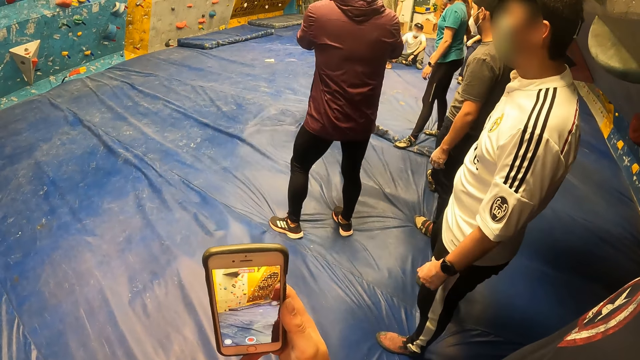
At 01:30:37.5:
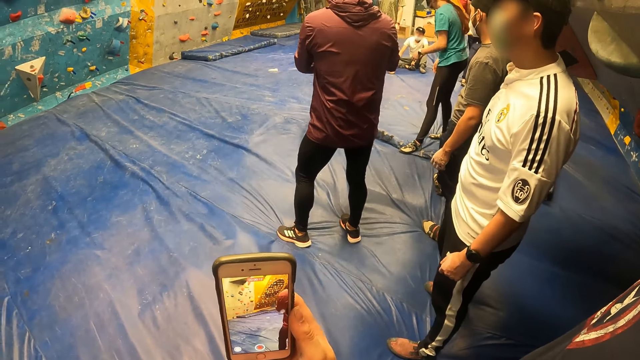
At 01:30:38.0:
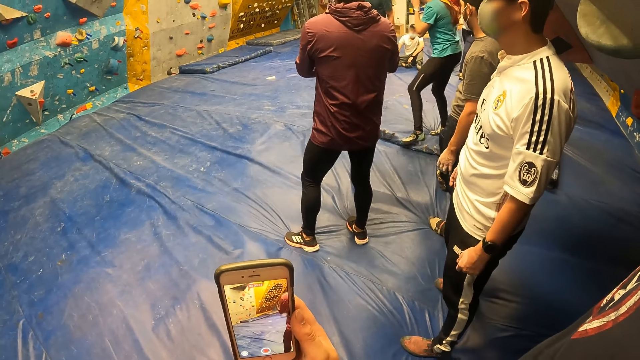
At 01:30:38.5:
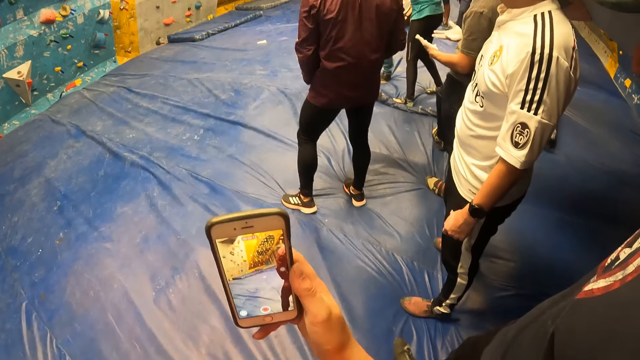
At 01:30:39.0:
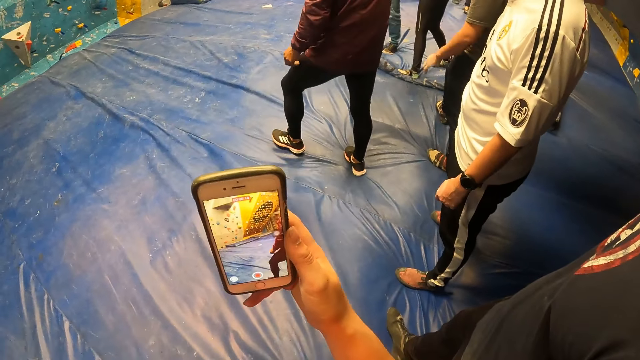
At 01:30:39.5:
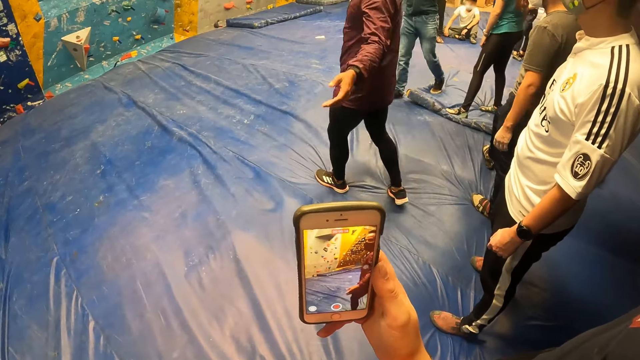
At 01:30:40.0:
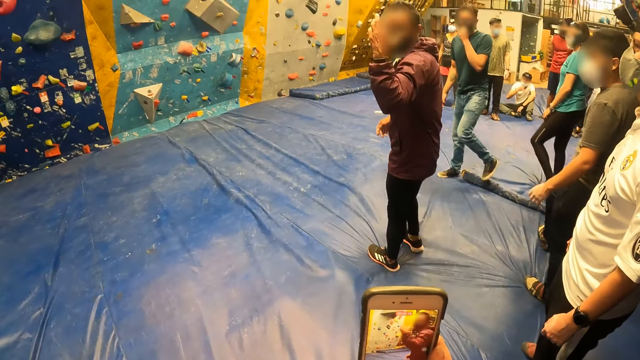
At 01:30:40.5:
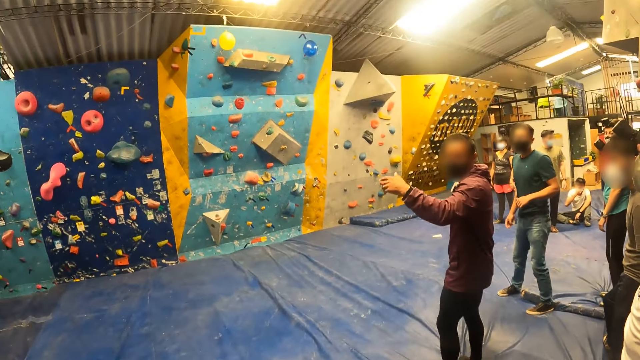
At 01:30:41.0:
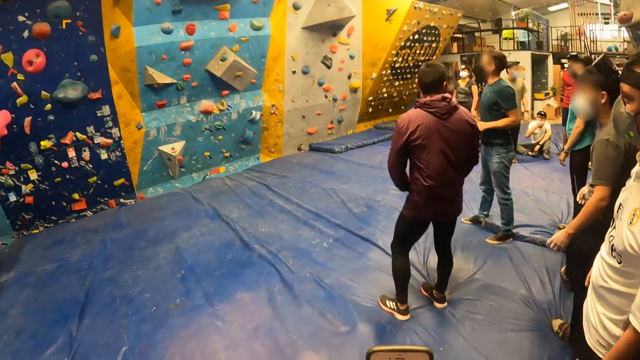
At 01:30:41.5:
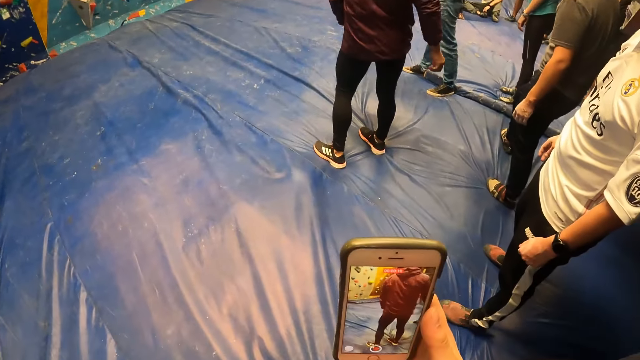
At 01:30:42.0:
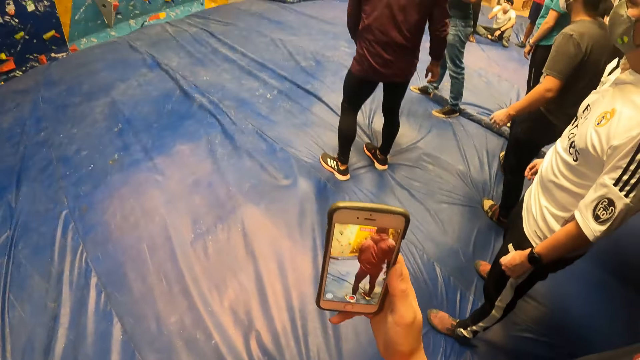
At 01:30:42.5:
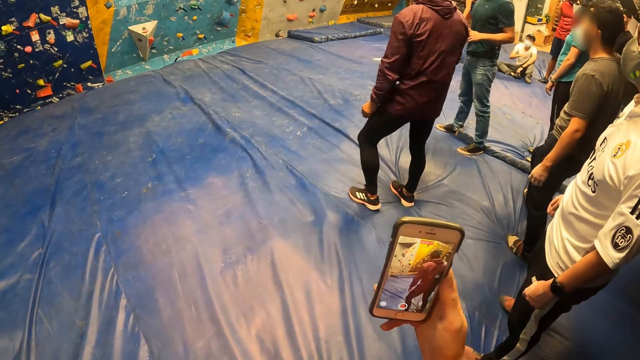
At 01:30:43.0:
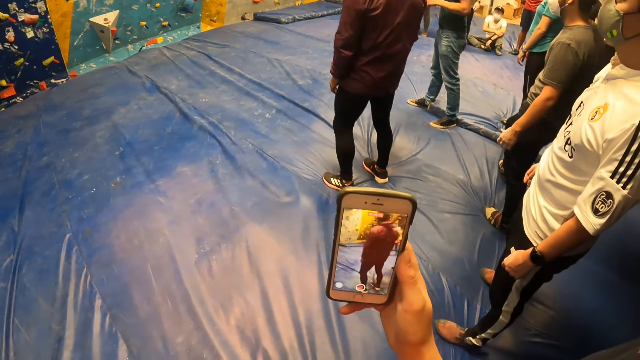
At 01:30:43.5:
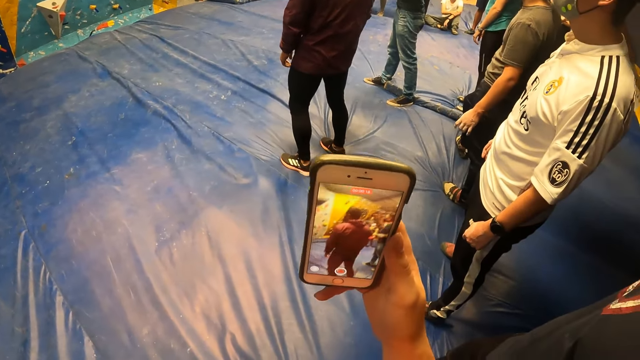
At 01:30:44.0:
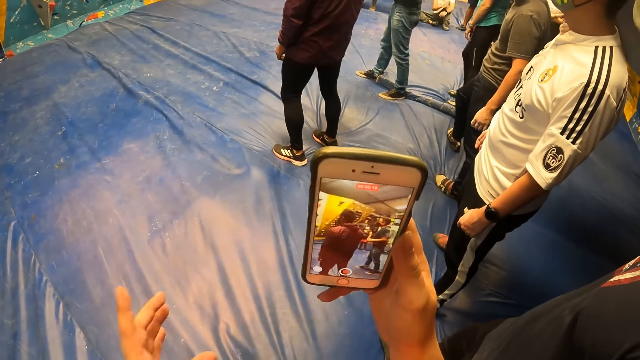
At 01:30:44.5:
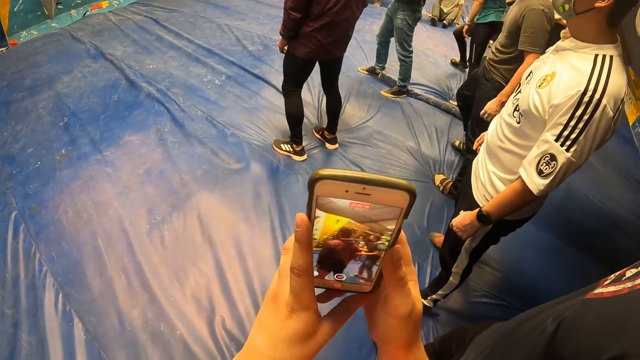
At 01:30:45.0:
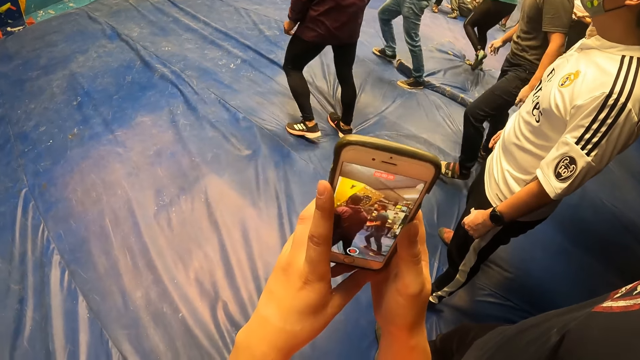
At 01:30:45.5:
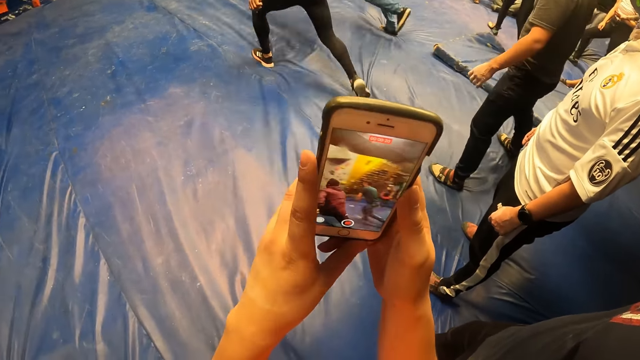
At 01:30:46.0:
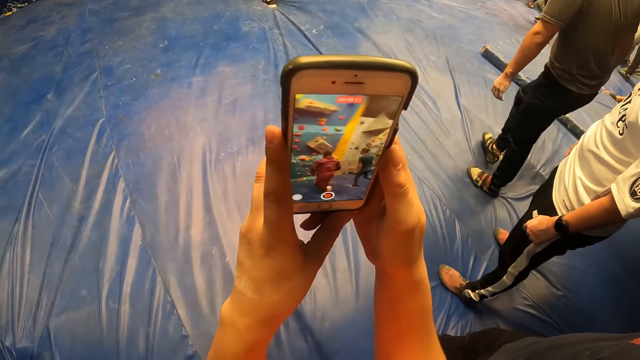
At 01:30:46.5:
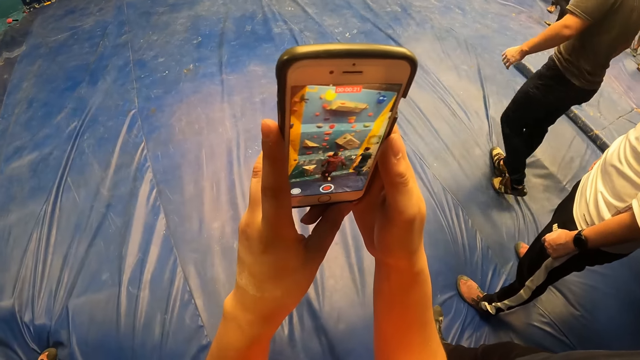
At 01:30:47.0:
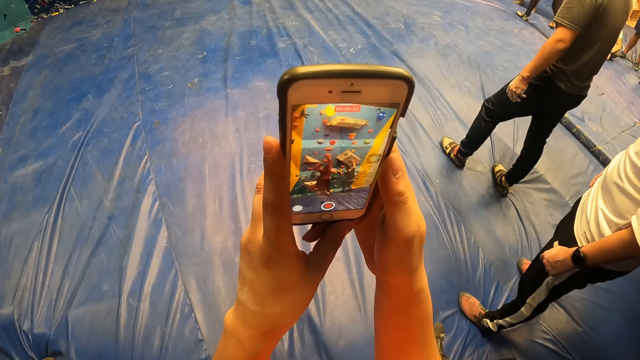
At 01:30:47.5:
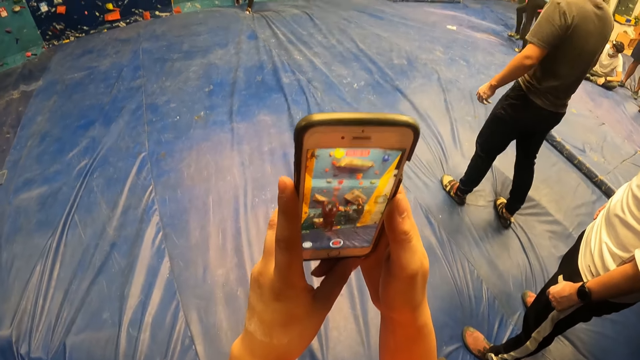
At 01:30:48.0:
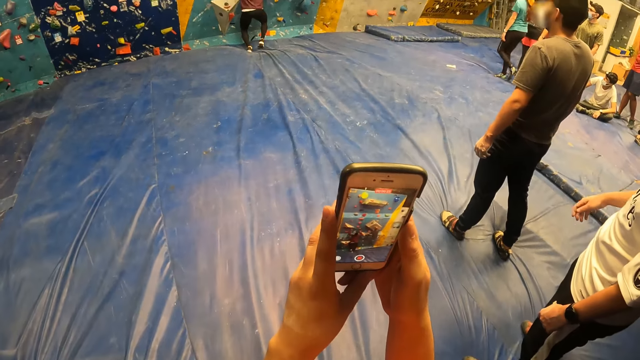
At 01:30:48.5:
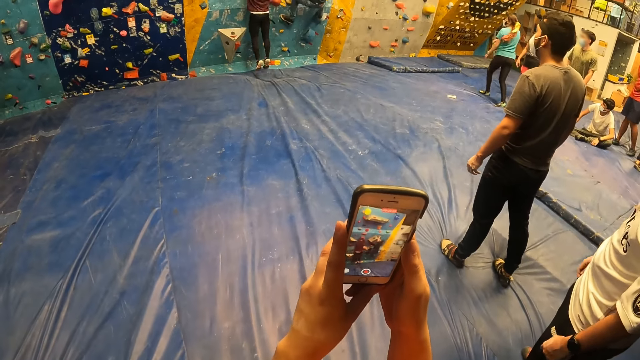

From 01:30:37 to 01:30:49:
A man interacts with the camera wearer. The man runs on a mat.

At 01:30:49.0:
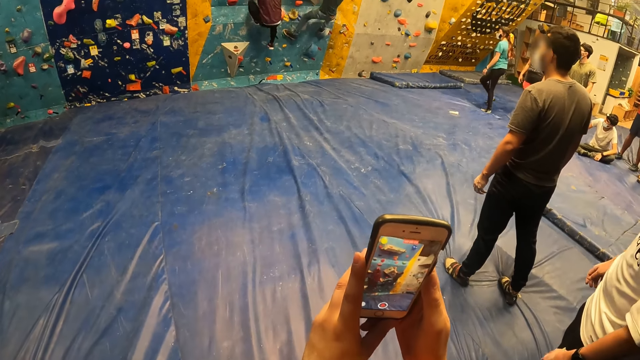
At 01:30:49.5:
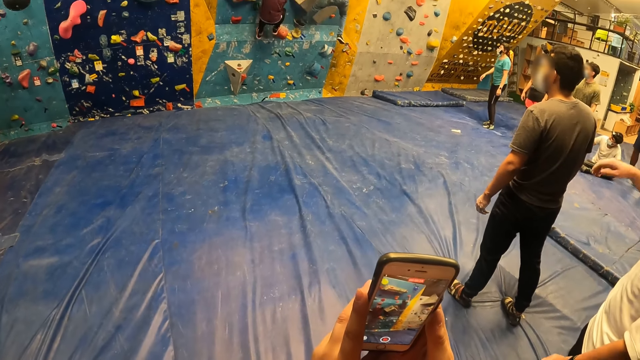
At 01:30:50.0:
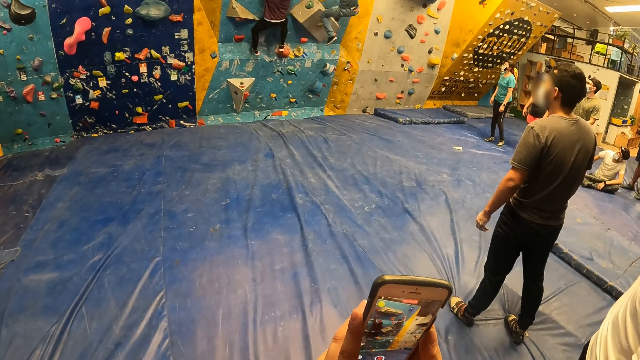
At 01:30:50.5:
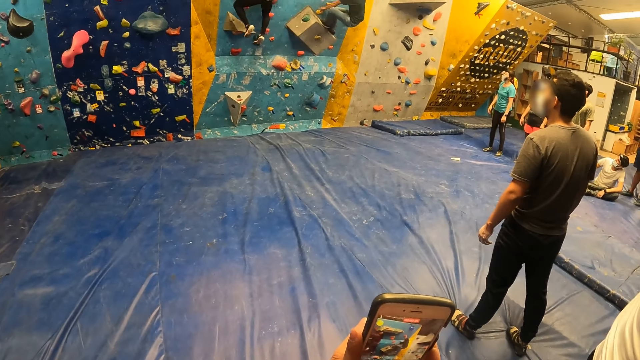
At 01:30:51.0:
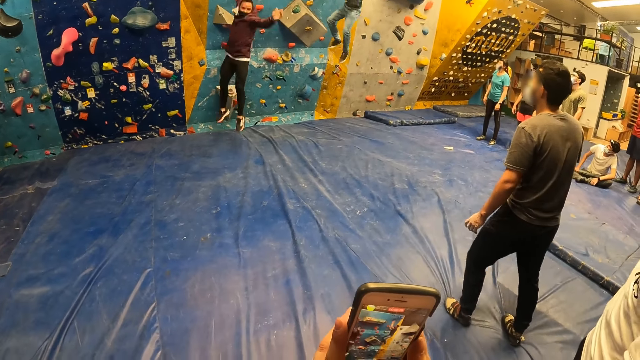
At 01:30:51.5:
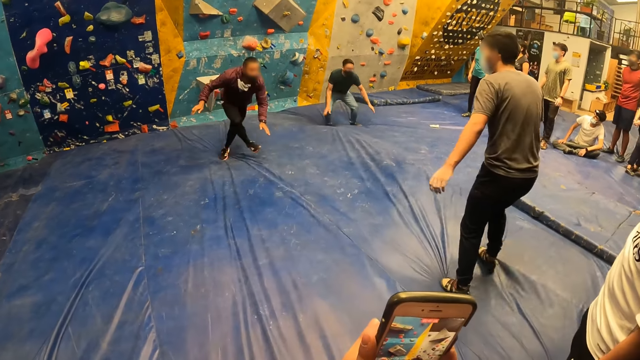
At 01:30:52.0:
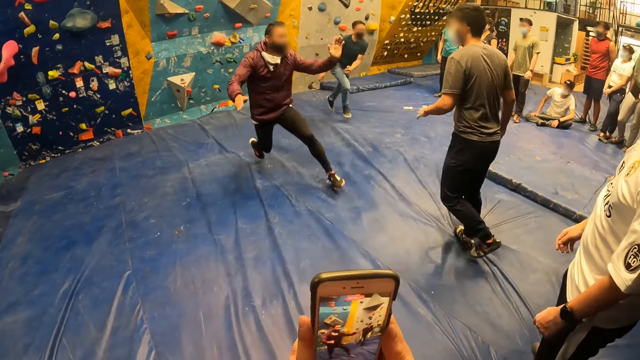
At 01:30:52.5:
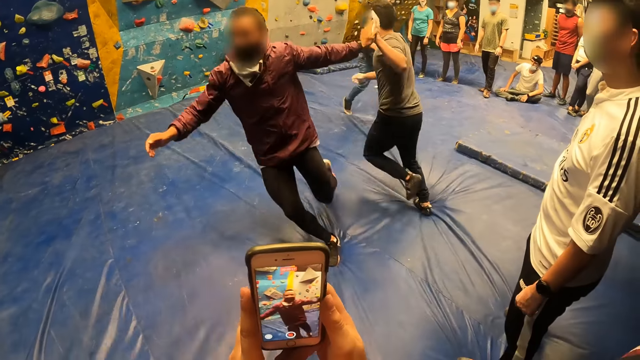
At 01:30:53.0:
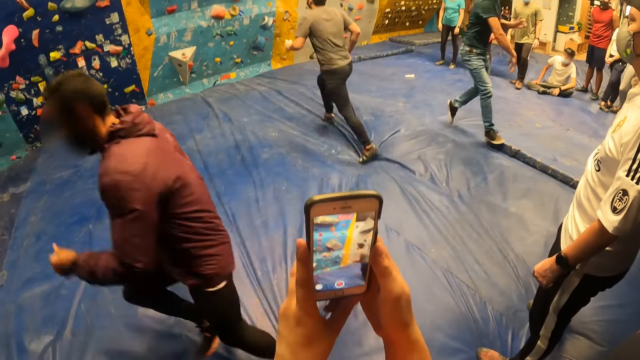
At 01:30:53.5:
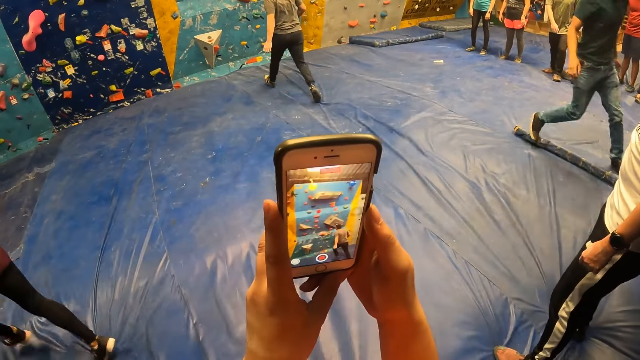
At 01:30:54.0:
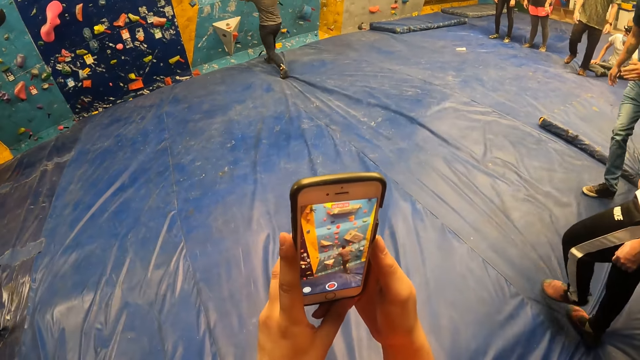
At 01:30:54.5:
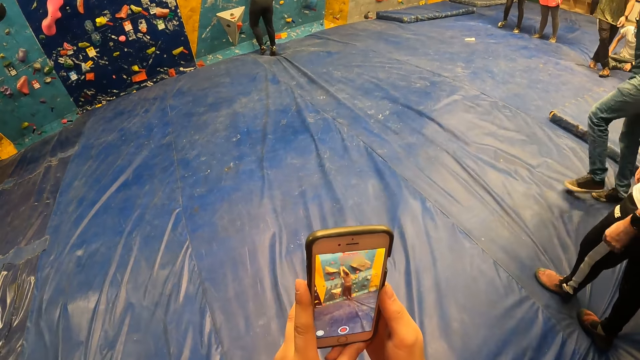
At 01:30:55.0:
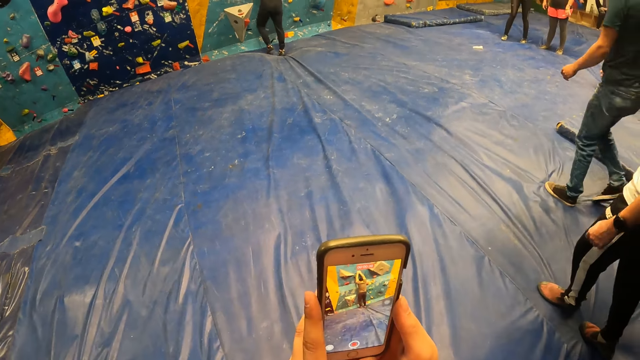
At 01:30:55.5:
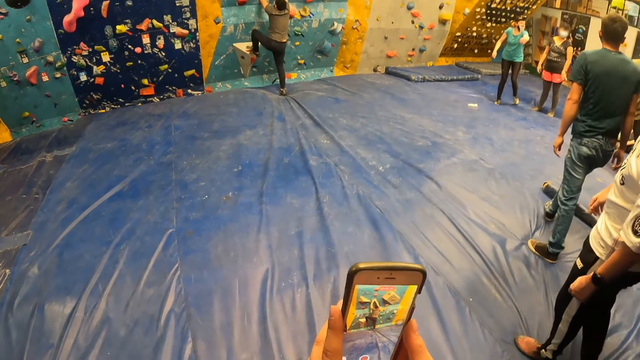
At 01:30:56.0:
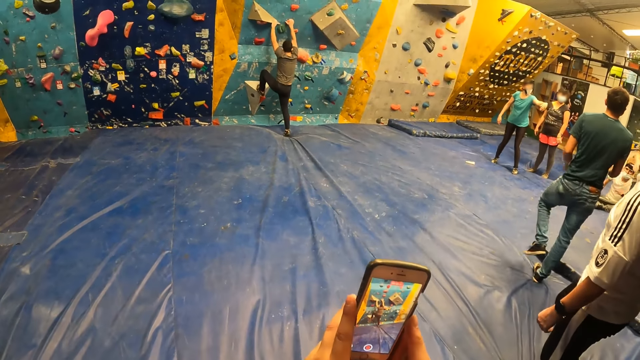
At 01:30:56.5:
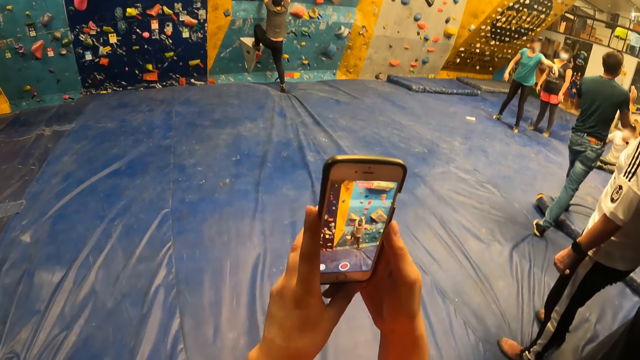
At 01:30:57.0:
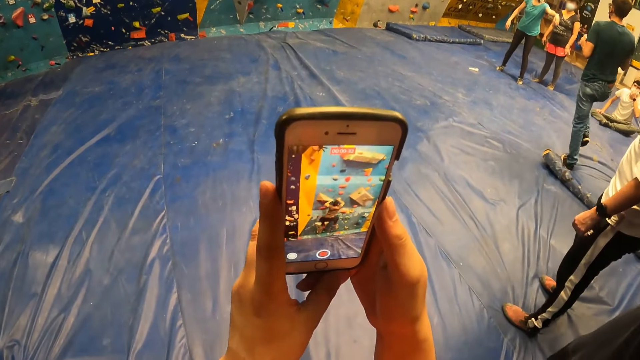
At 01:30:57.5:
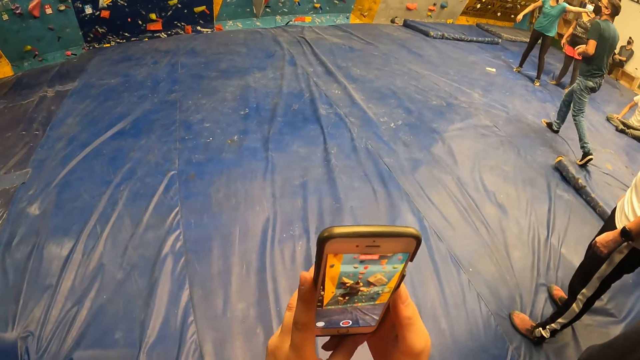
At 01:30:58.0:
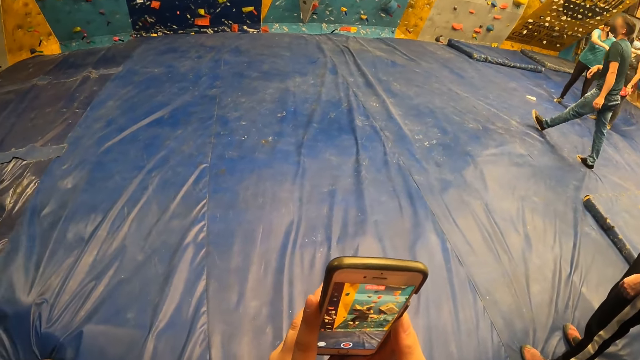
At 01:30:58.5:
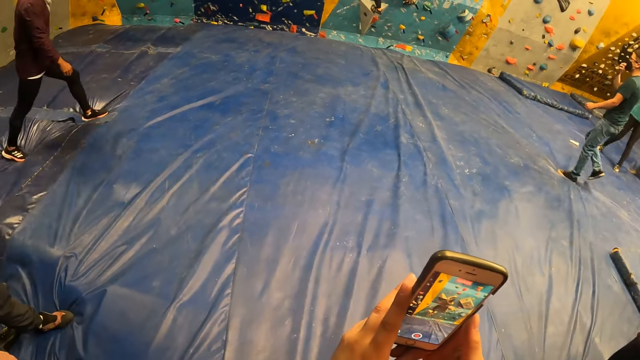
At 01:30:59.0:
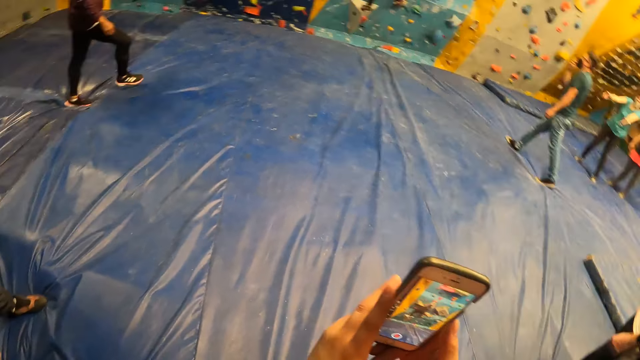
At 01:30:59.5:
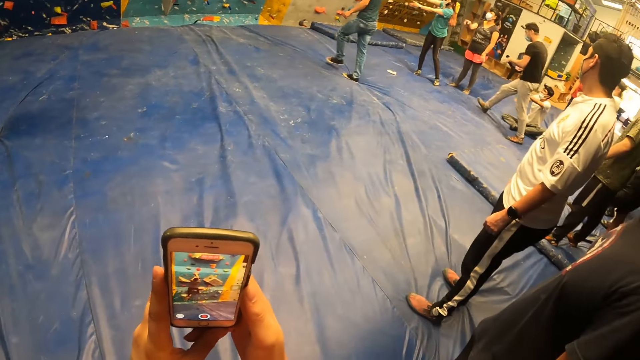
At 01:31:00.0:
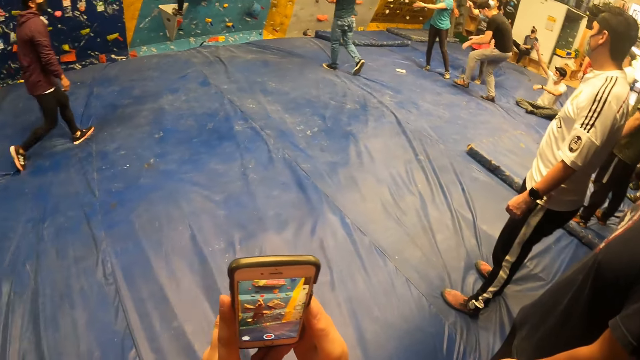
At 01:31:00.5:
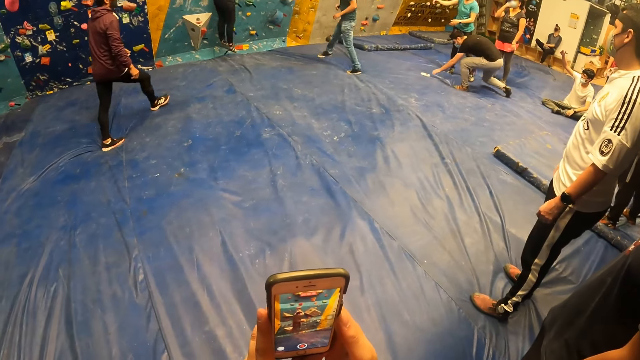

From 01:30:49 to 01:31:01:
Another man runs on the mat. The man climbs on the wall with both hands.
